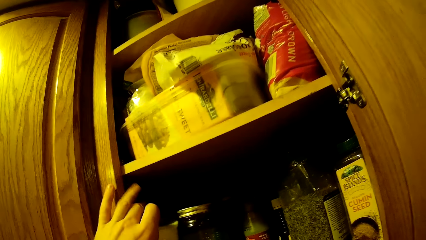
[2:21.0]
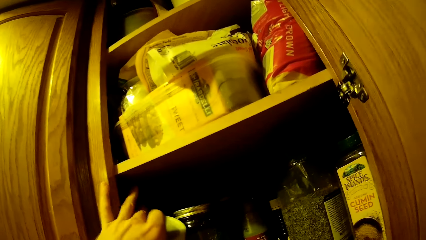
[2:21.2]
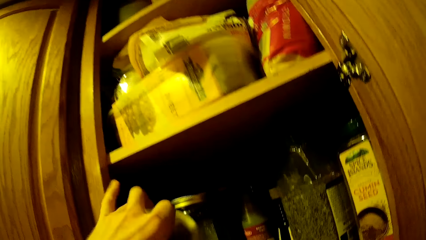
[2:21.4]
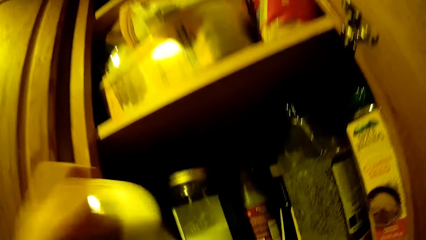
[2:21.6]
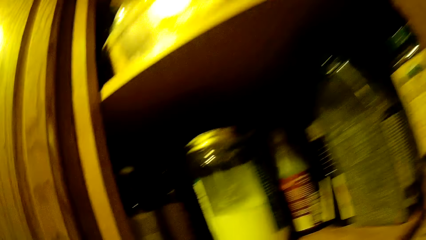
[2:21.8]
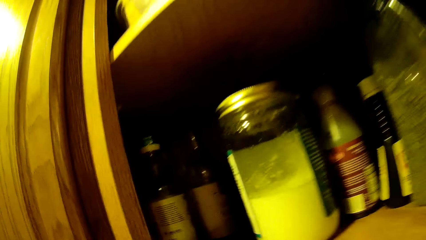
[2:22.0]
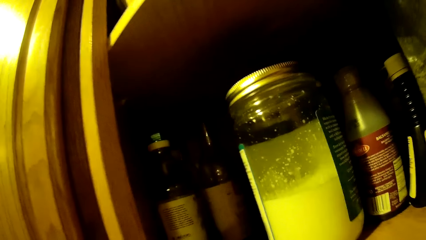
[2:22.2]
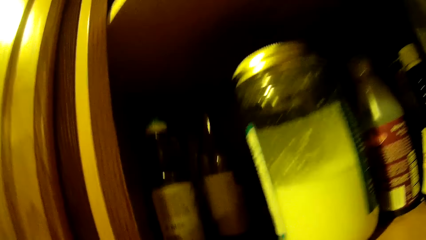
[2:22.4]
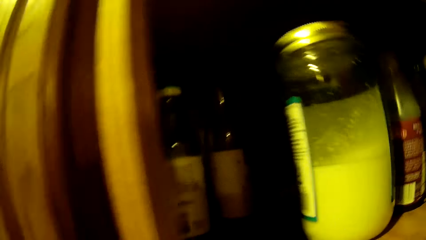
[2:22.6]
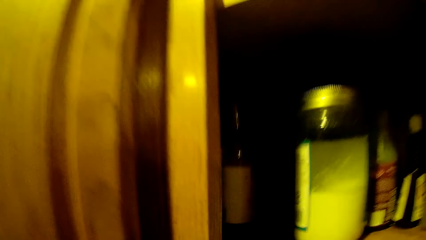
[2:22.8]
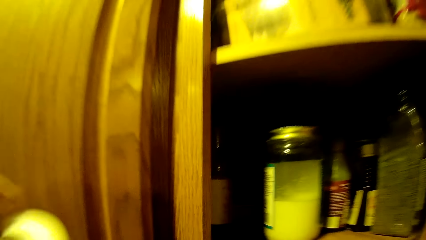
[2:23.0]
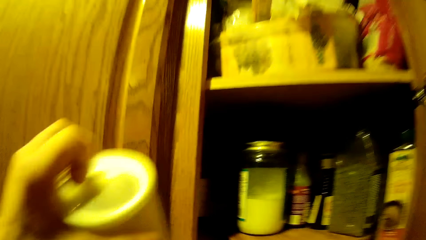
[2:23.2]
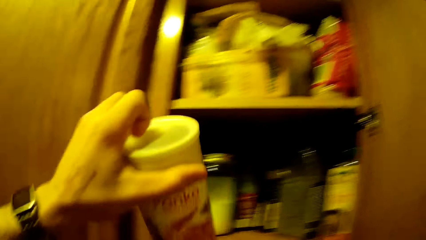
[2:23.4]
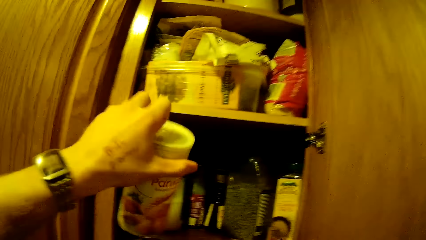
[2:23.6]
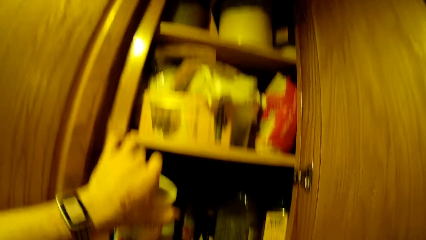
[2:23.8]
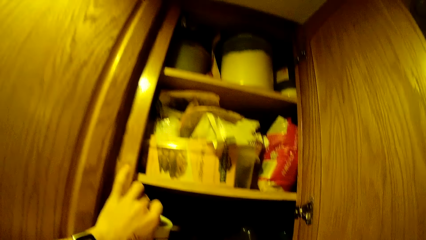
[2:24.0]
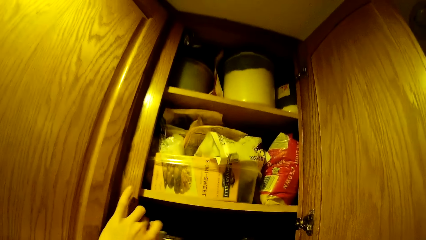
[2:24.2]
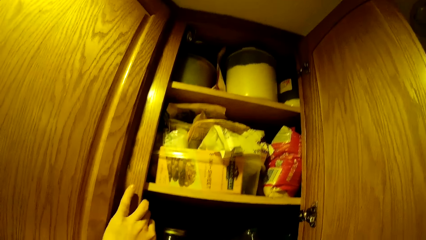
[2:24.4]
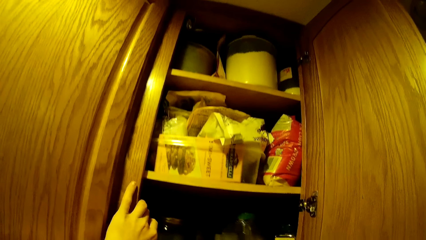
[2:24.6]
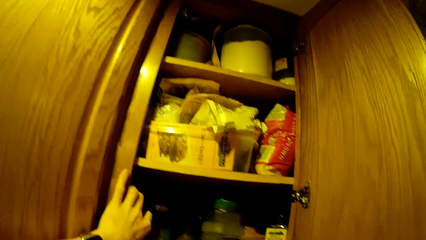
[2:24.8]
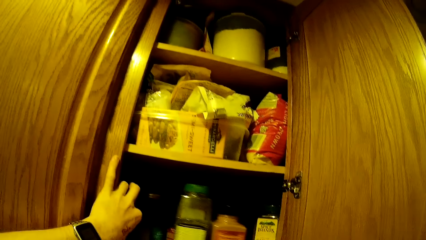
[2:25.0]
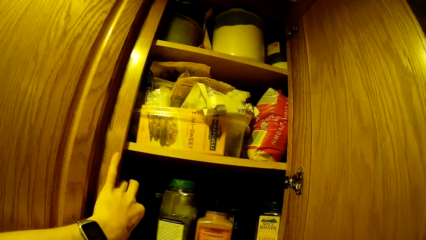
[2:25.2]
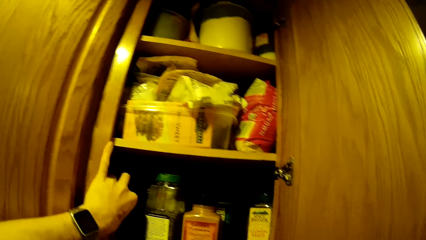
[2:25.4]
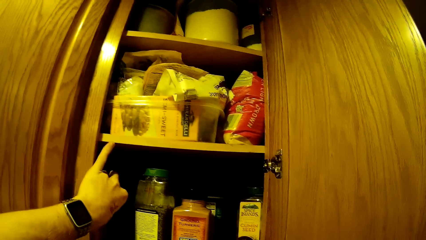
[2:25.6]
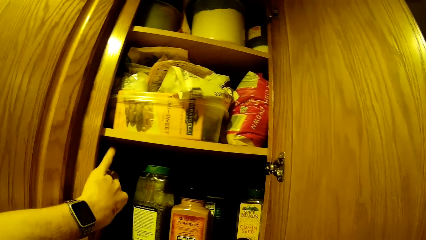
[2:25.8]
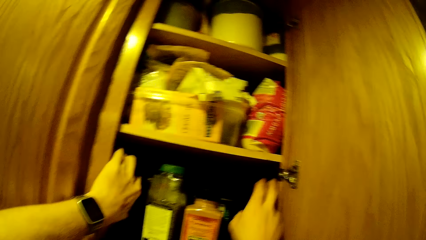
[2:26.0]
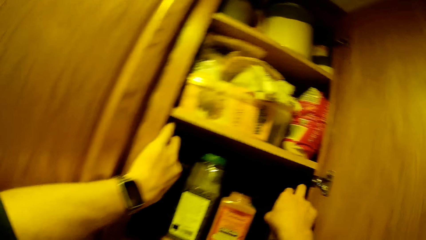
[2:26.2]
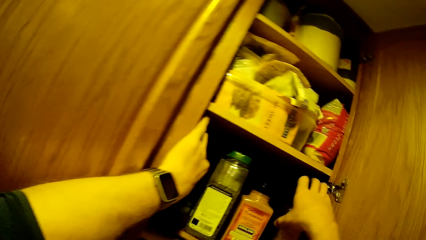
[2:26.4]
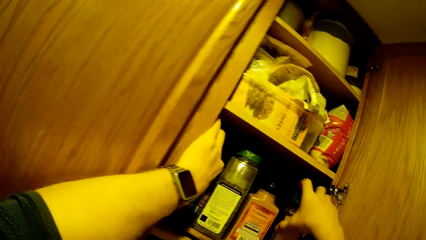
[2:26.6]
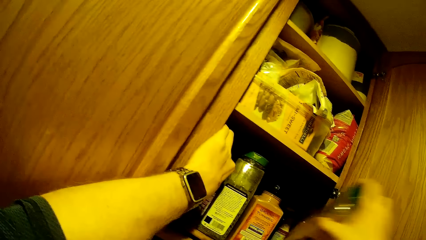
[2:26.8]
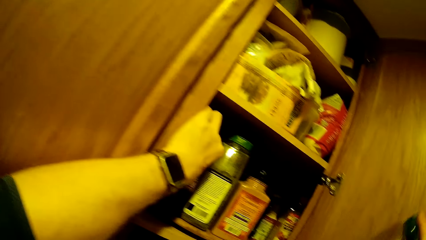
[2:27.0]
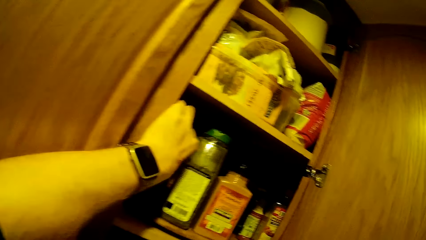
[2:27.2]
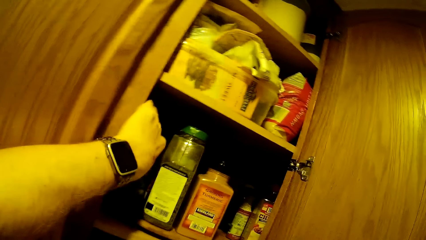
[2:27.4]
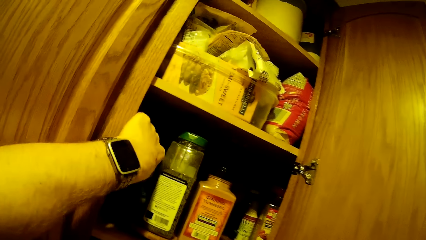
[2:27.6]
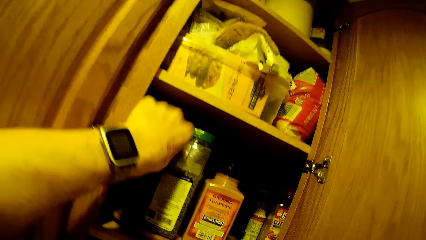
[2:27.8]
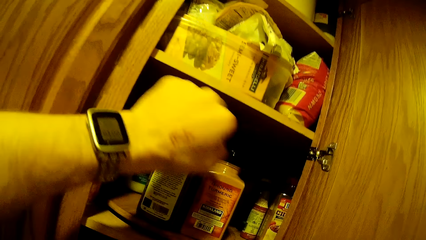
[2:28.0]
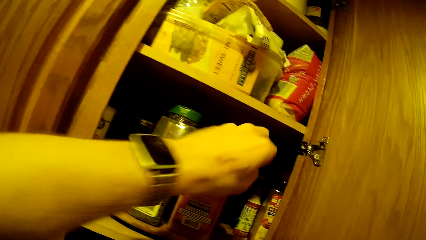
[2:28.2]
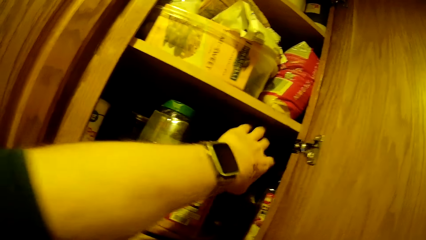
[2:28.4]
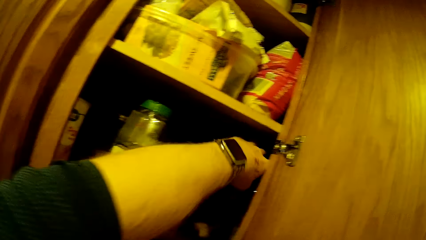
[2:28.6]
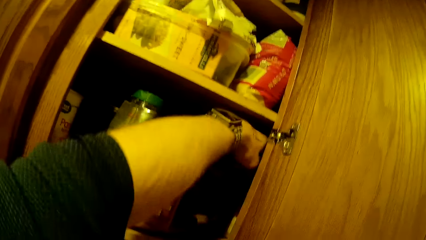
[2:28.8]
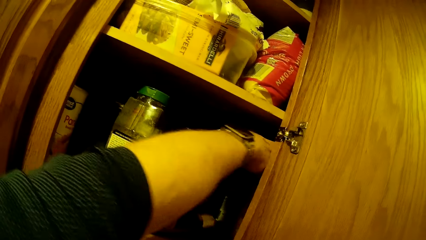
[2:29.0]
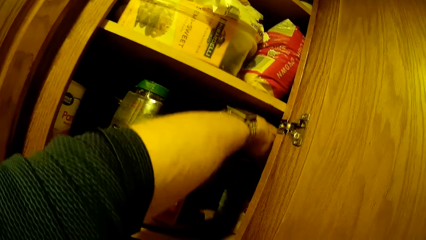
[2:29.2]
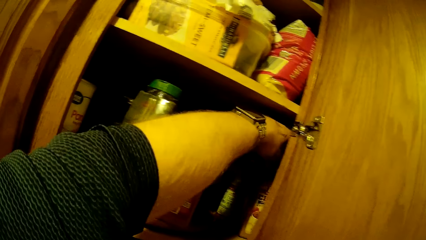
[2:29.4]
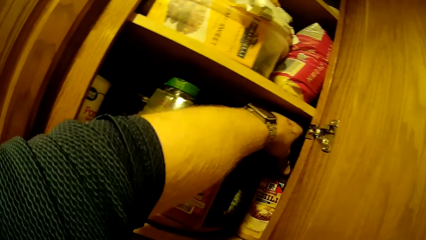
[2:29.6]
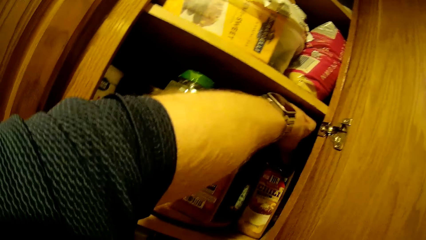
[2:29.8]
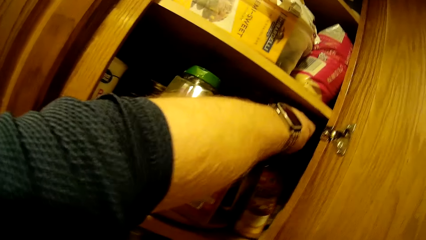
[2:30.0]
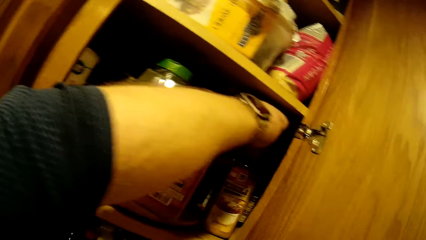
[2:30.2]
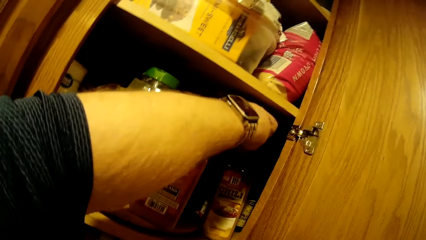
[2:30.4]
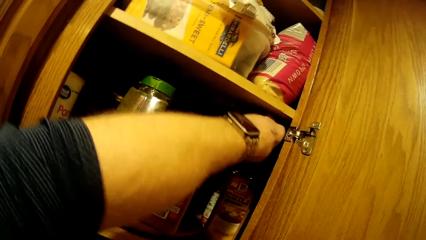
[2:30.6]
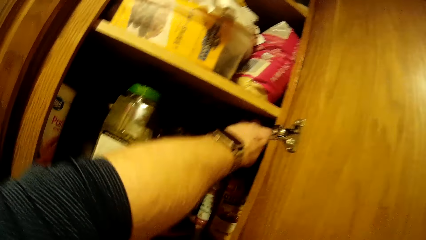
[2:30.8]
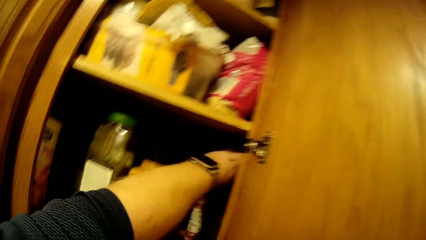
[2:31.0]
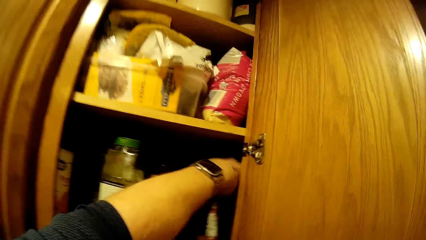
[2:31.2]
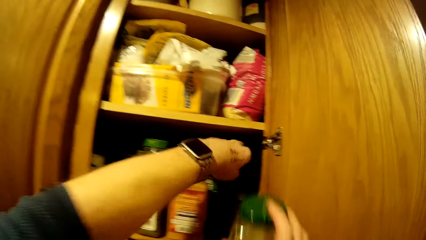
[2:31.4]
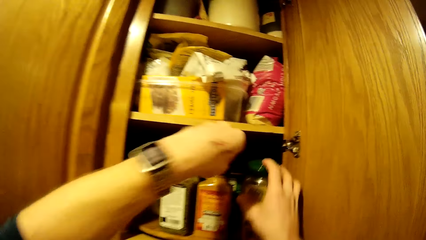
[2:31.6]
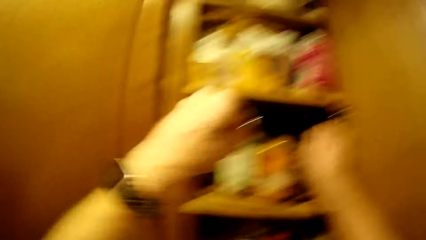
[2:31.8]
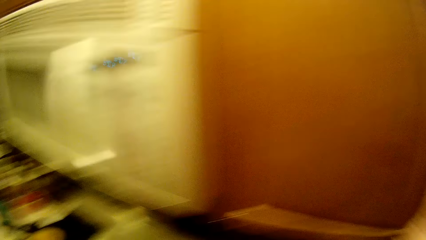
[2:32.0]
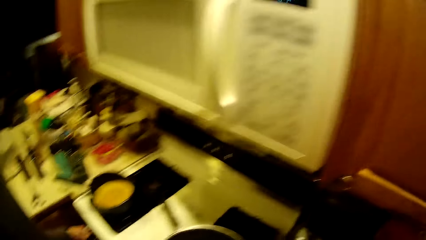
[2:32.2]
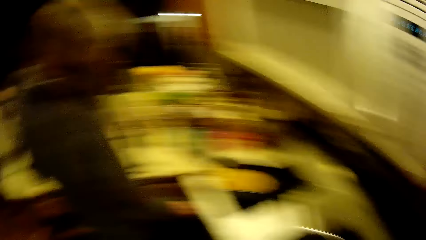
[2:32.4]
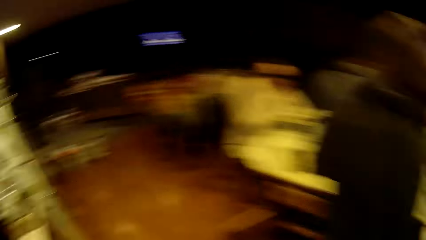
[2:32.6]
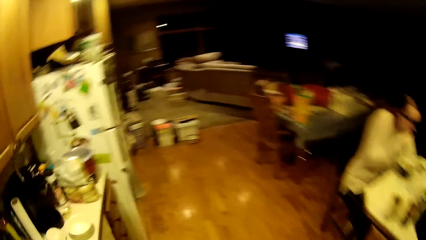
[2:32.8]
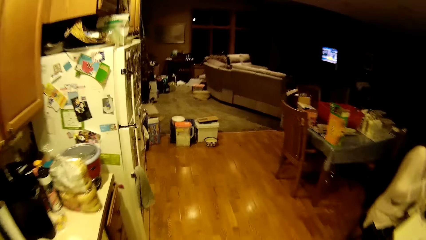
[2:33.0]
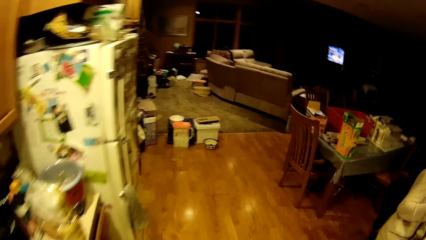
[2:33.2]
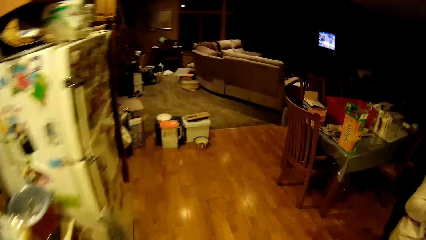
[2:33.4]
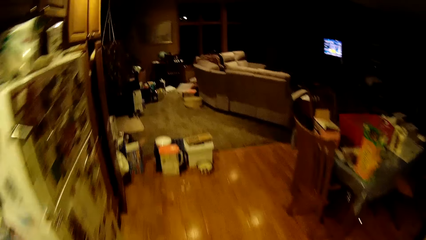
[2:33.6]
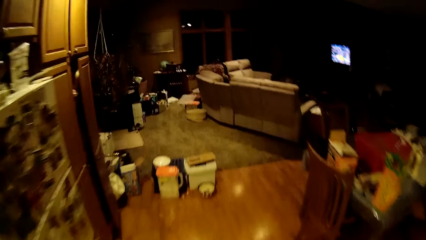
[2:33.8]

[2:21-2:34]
The camera wearer picks a tin from the upper part of the kitchen cabinet with his left hand. He places the tin in the upper part of the kitchen cabinet with his left hand. He rotates a tray in the upper kitchen cabinet with his right hand. He picks a jar from the upper kitchen cabinet with his right hand. He inspects a jar of ground pepper in the upper kitchen cabinet with his left hand. He touches a bottle of chilli. He places the jar in the upper kitchen cabinet with his right hand. He walks around the kitchen towards the living room.

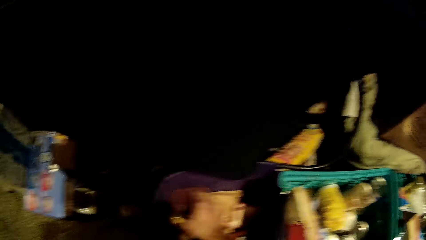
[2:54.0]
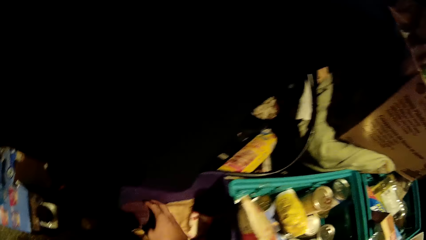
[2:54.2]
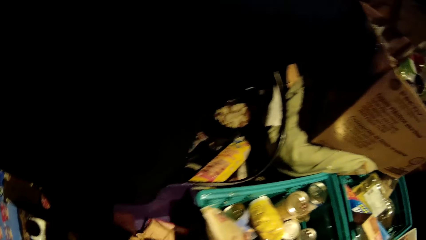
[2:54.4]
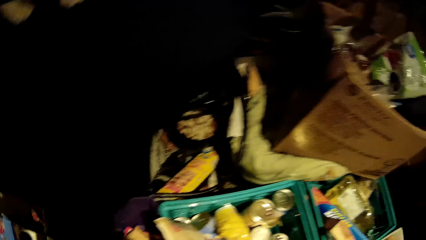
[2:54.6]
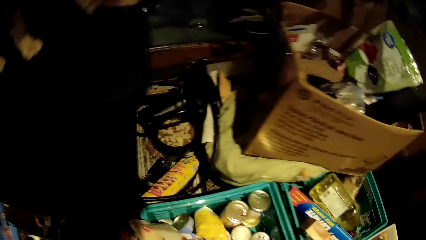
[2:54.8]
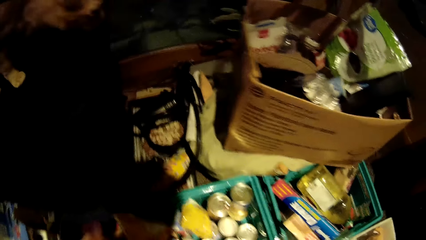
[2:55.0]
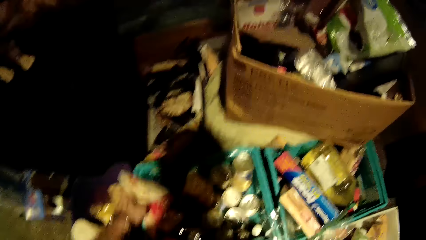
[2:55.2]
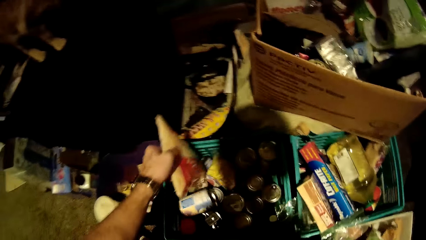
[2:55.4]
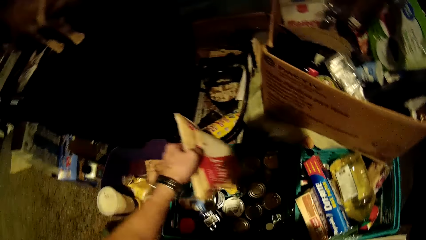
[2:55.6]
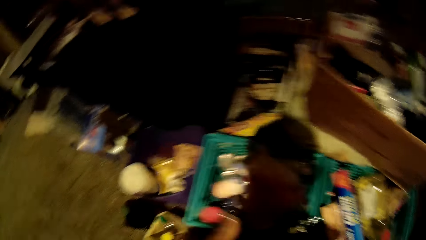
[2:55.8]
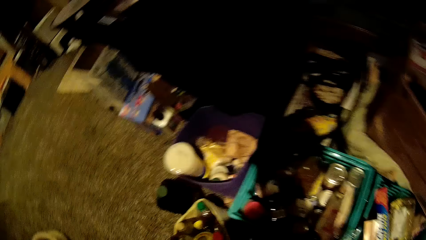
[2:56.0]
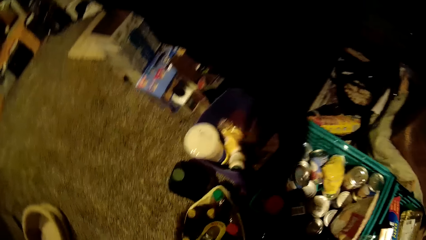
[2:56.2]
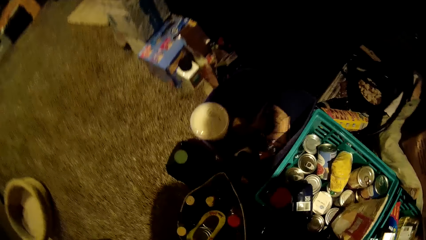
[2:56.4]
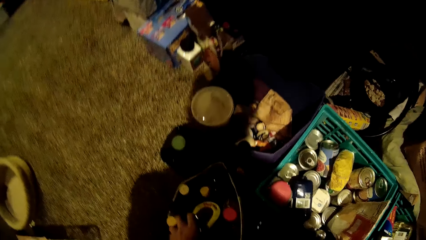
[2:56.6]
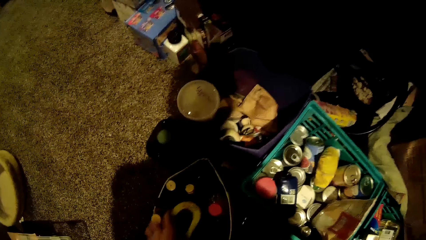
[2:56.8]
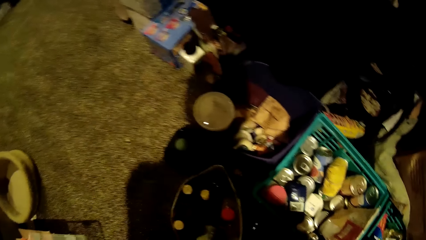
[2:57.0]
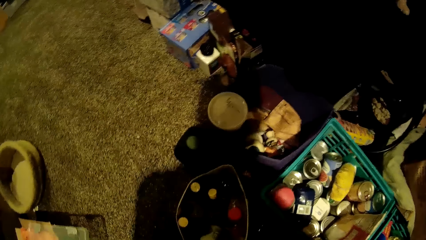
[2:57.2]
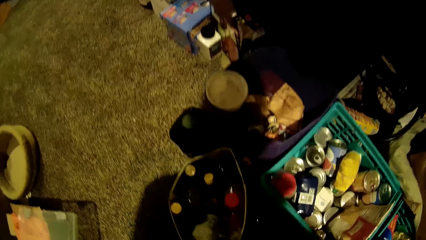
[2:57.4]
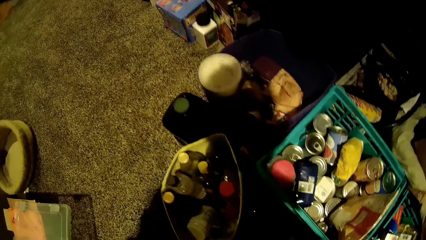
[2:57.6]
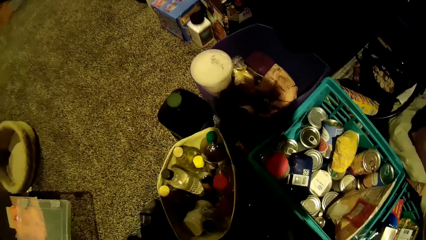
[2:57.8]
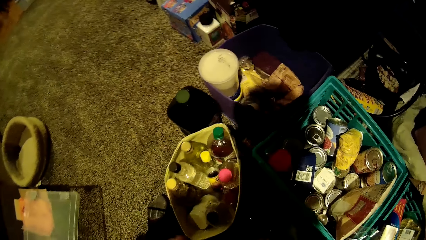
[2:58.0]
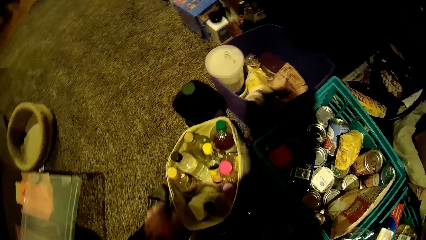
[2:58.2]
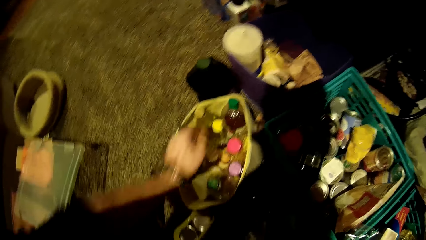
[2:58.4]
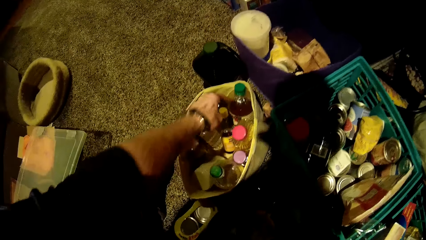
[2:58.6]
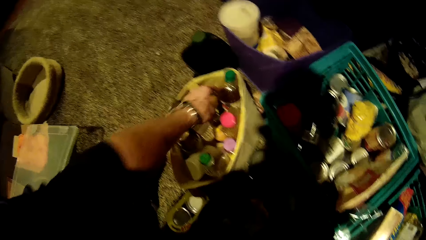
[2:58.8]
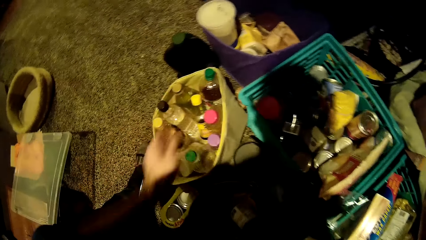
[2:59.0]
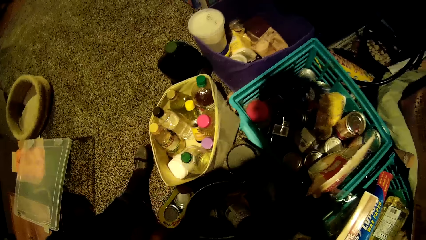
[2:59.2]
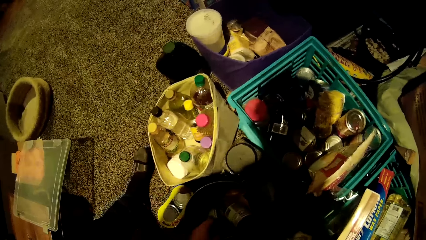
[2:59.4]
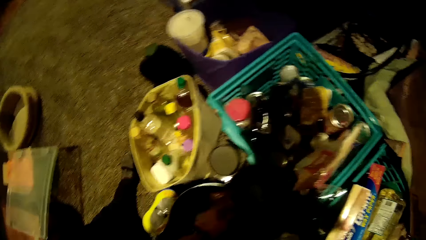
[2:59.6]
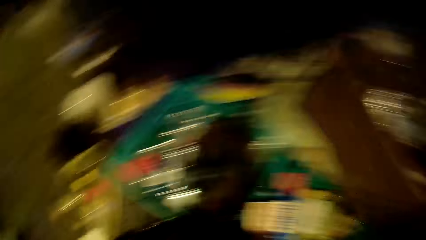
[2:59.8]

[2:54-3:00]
The camera wearer picks up a bag of sugar from a basket of tinned milk on the floor of the living room with his left hand. He drops the bag of sugar in the basket of tinned milk on the floor of the living room with his left hand. He picks a bottle of vegetable oil from a bag of bottles on the floor with his left hand. He passes the bottle of vegetable oil from his left hand to his right hand. He touches a bottle of vegetable oil in the bag of bottles on the floor with his left hand. He picks up a bottle.
